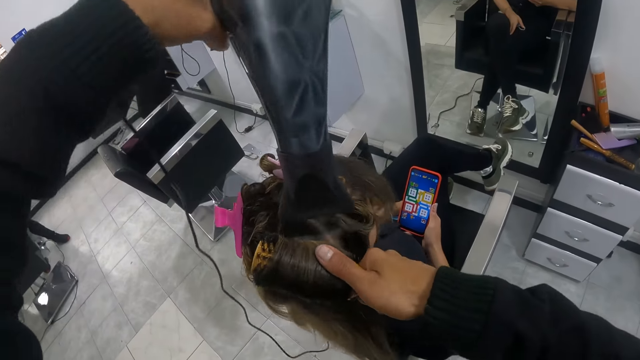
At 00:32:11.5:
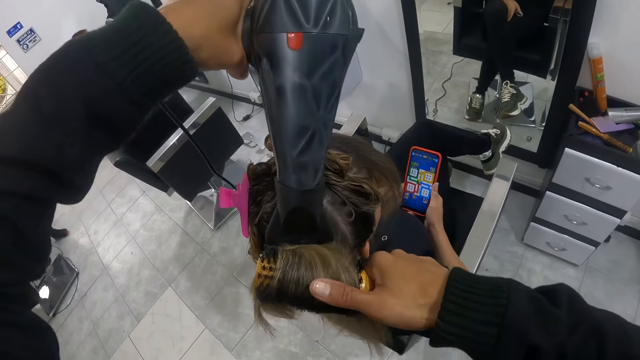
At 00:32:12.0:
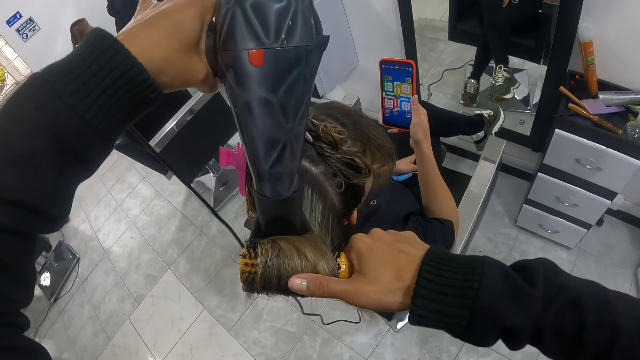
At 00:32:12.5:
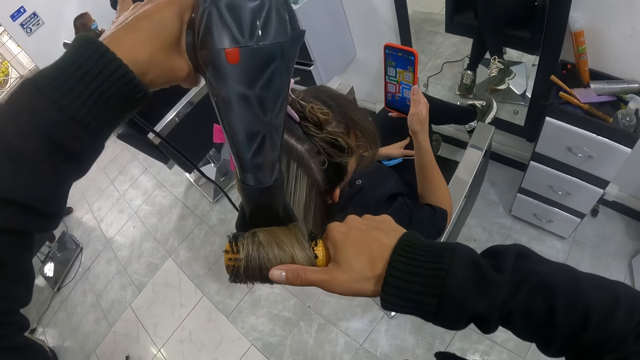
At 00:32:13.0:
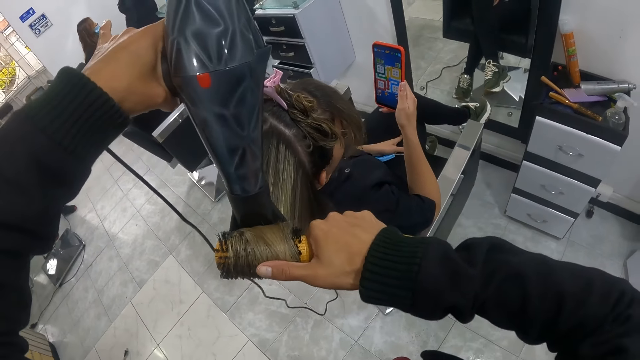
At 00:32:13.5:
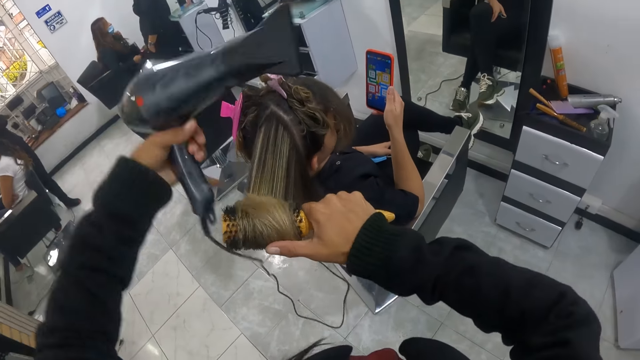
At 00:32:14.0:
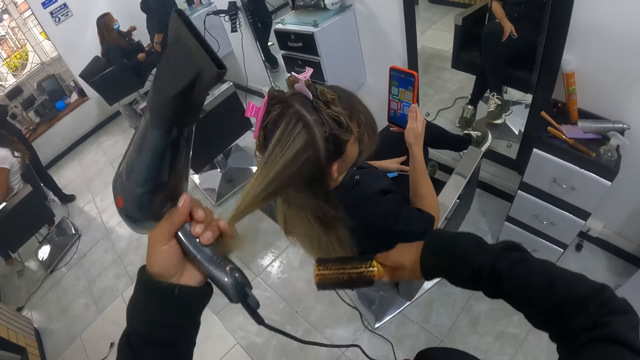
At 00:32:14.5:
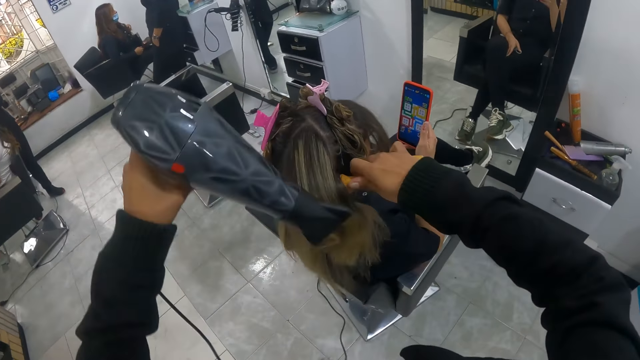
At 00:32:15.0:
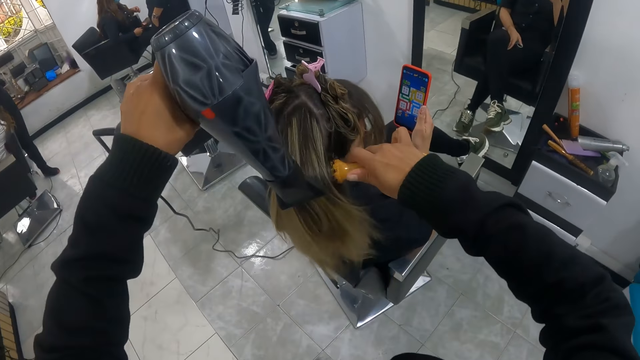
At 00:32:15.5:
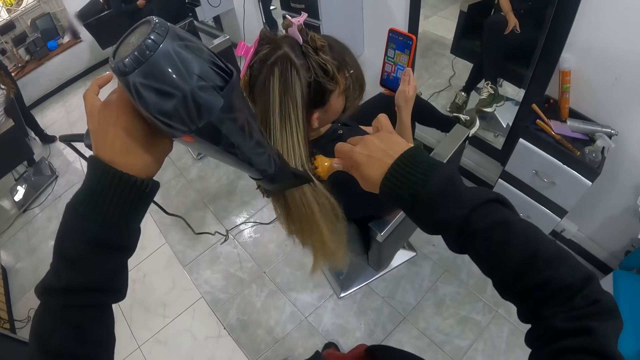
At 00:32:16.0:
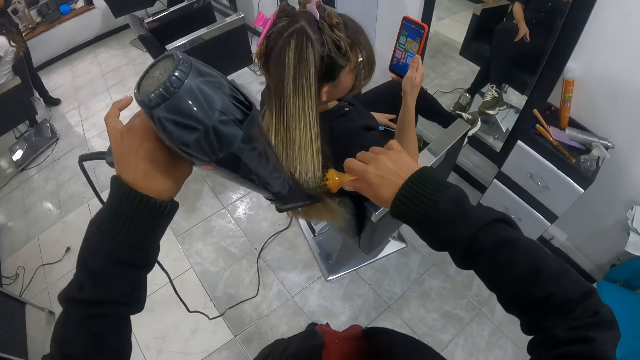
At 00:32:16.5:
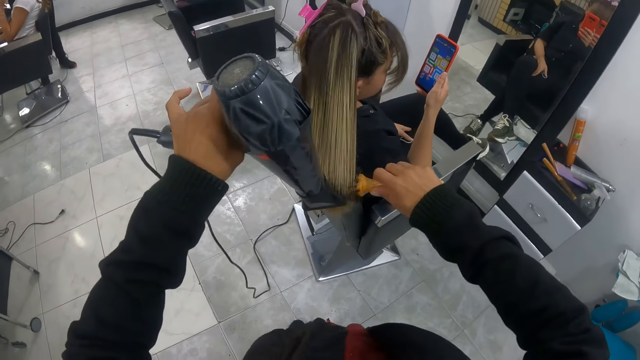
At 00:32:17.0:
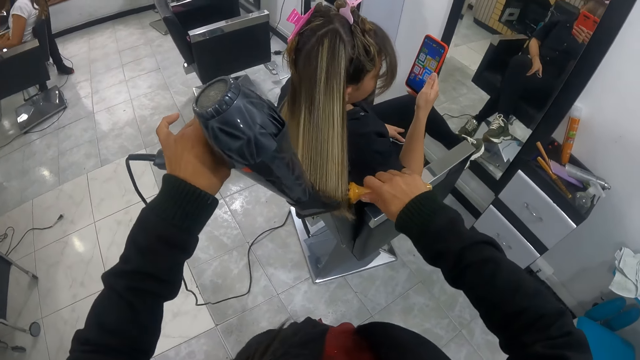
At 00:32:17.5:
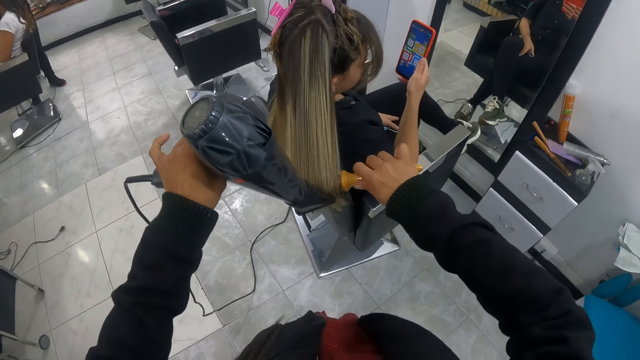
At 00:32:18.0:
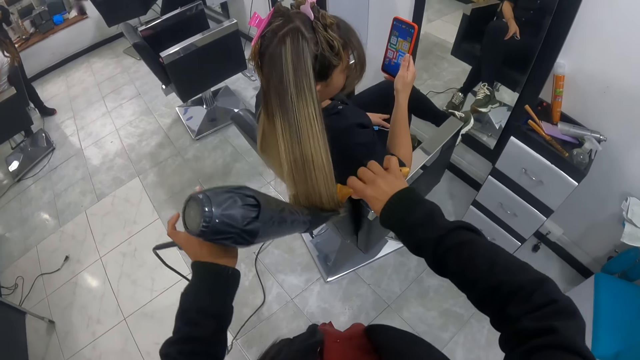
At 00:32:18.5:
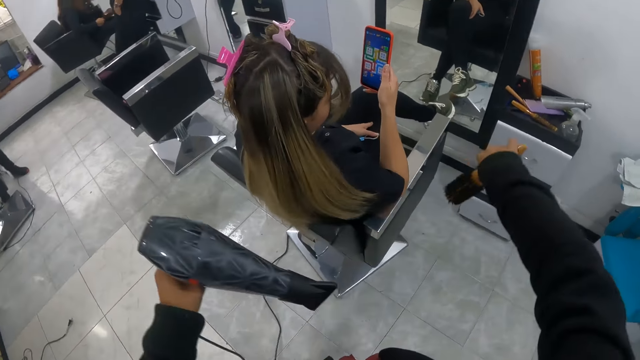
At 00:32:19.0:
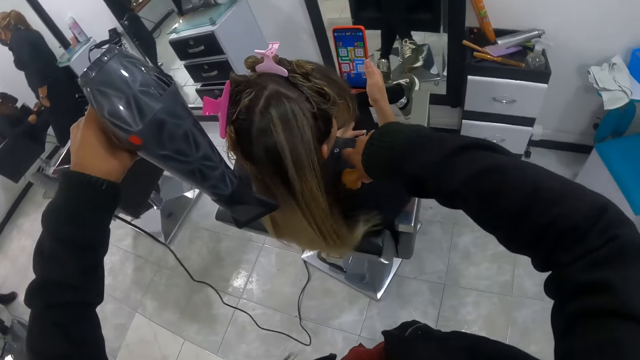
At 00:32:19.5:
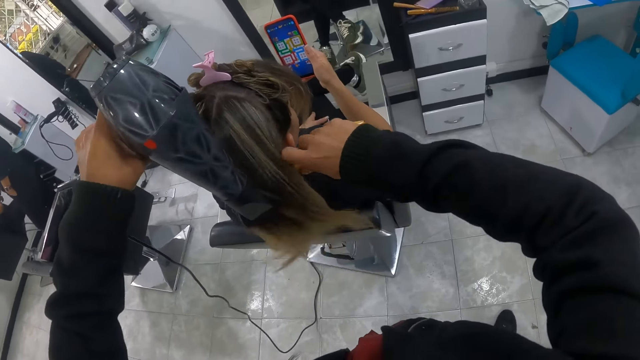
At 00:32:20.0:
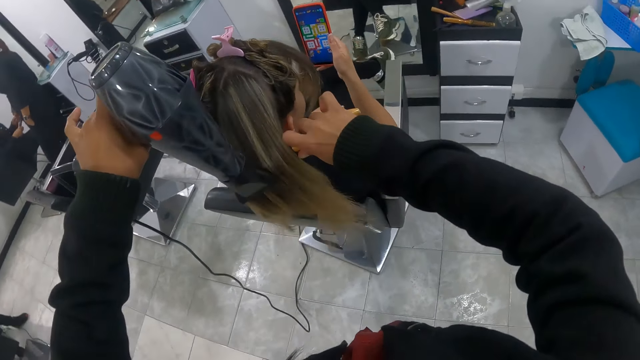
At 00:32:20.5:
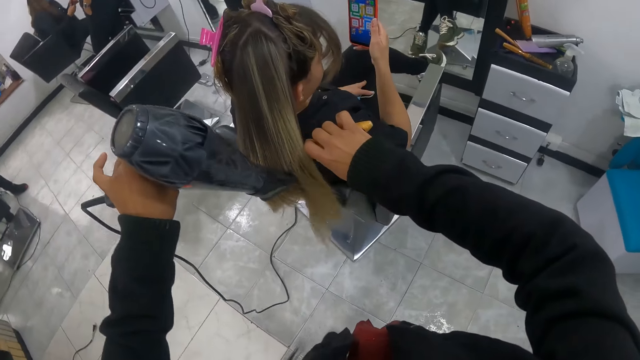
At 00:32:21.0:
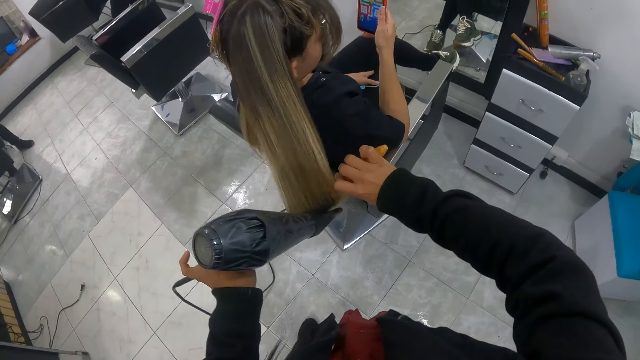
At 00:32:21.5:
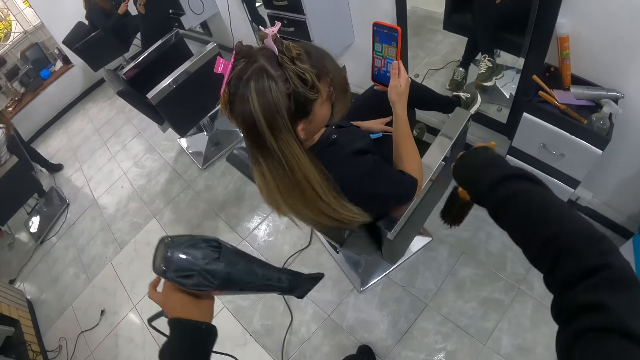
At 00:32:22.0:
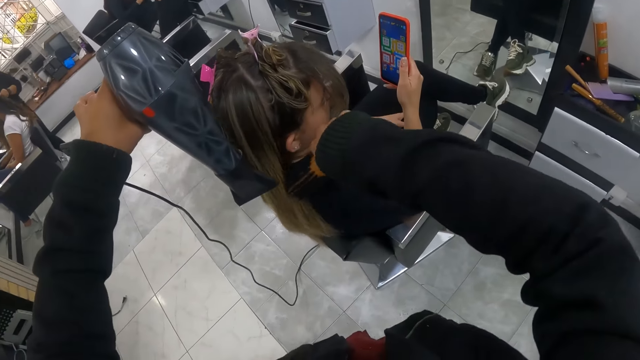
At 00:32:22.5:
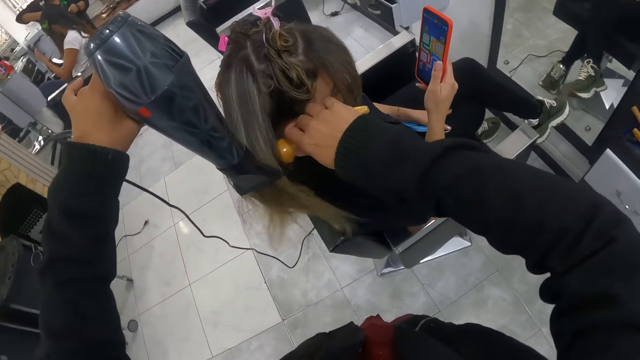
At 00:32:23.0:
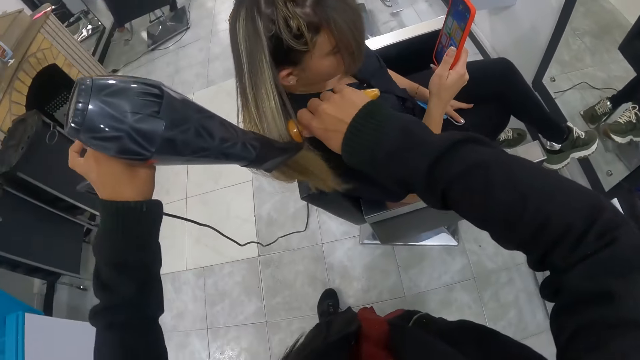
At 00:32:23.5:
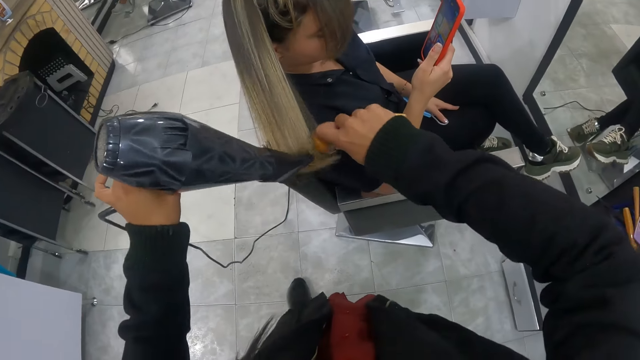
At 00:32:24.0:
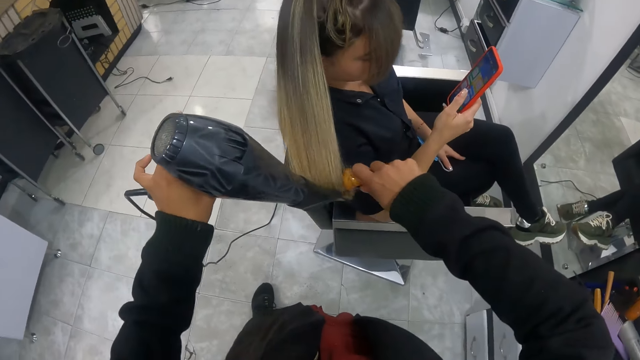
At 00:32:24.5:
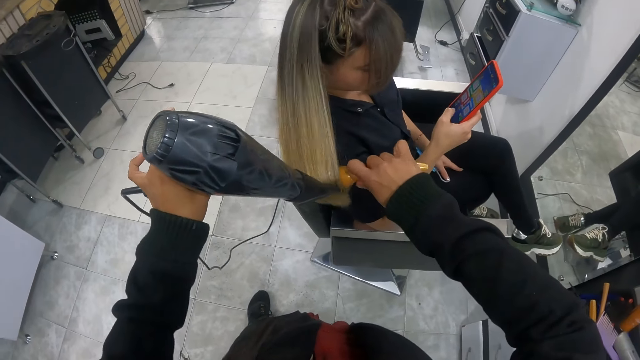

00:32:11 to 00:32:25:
The camera wearer dries the hair of a woman with the hairdryer in her left hand. She rolls the hair of the woman with her left hand on the brush in her right hand. She dries the hair of the woman with the hairdryer in her left hand. She coils the hair with the hair brush. She dries the hair of the woman with the hairdryer in her left hand. She coils the hair with the hair brush again. She lifts the hair of the woman with the brush in her right hand. She dries the hair of the woman with the hairdryer in her left hand.

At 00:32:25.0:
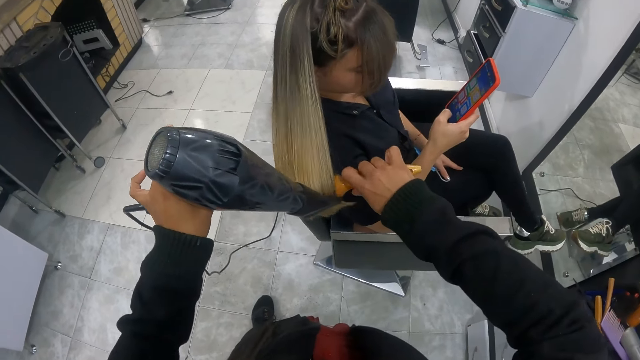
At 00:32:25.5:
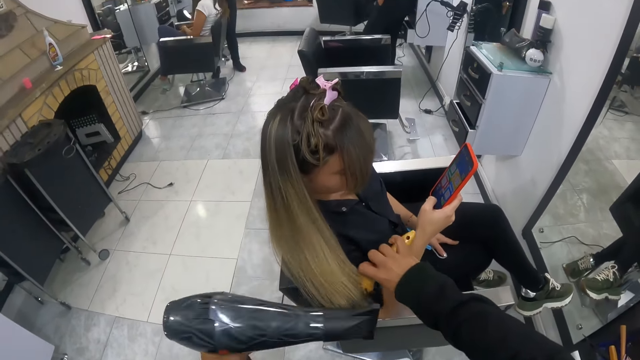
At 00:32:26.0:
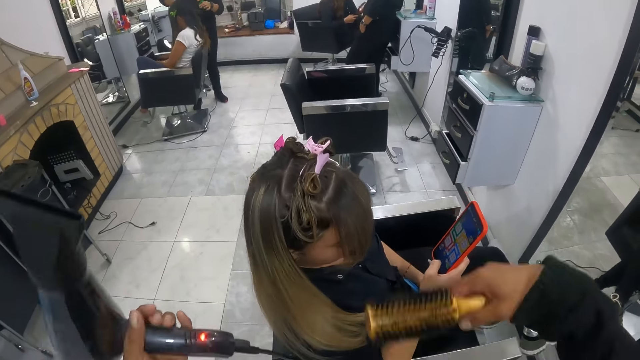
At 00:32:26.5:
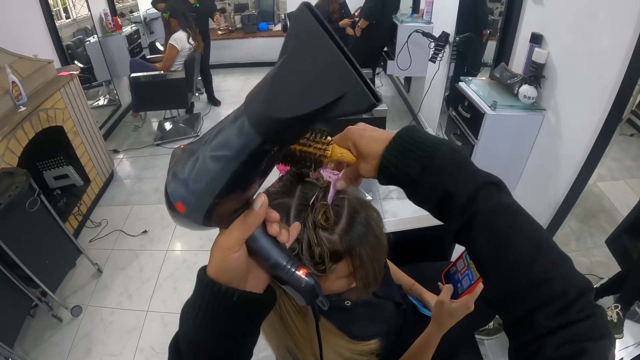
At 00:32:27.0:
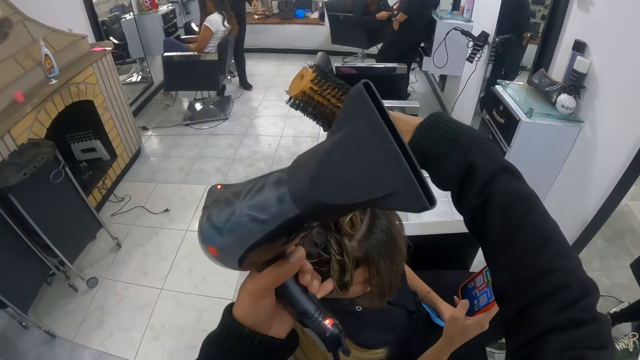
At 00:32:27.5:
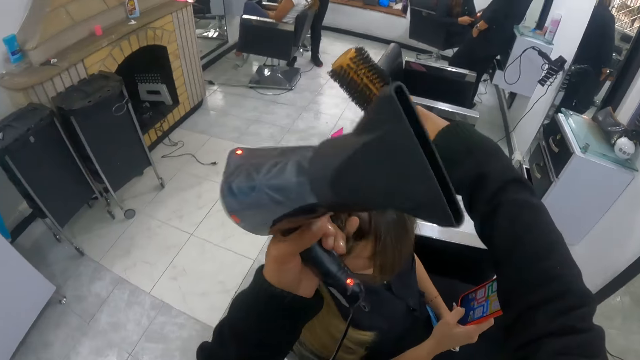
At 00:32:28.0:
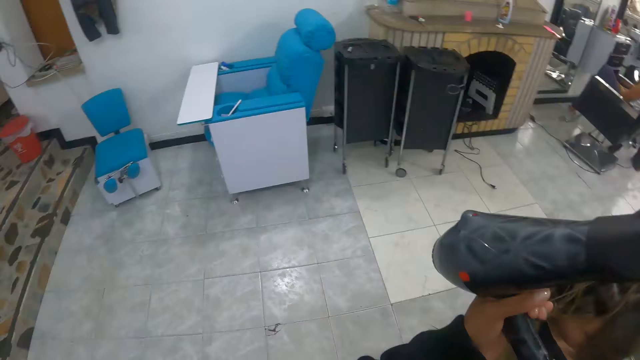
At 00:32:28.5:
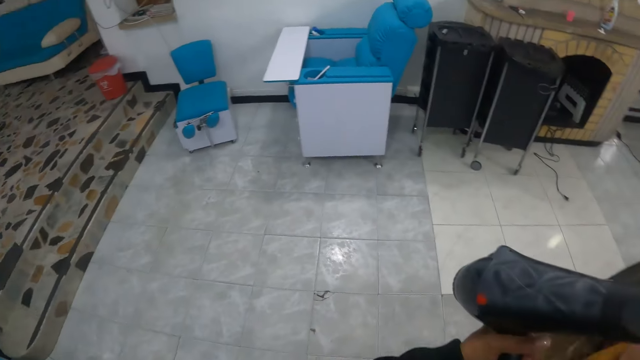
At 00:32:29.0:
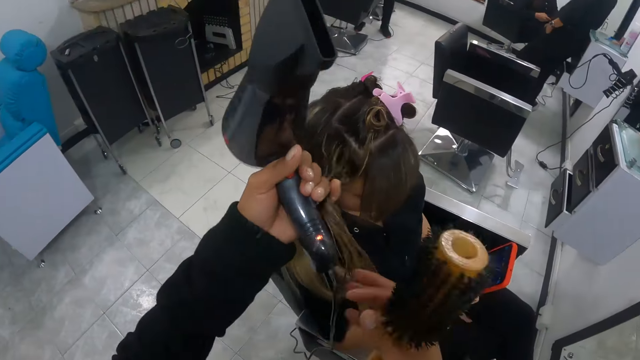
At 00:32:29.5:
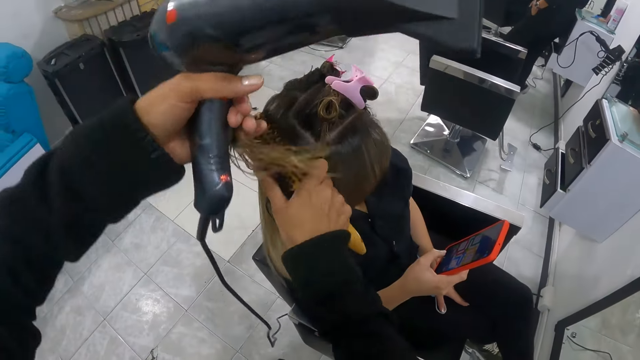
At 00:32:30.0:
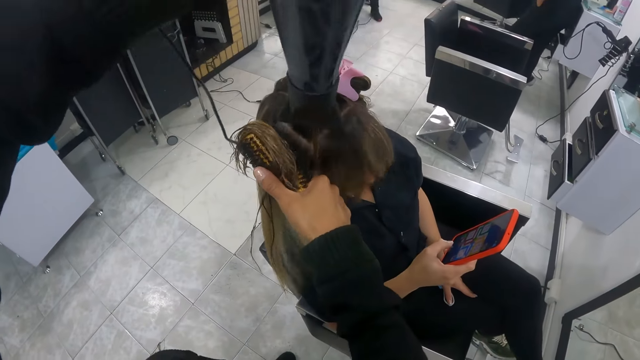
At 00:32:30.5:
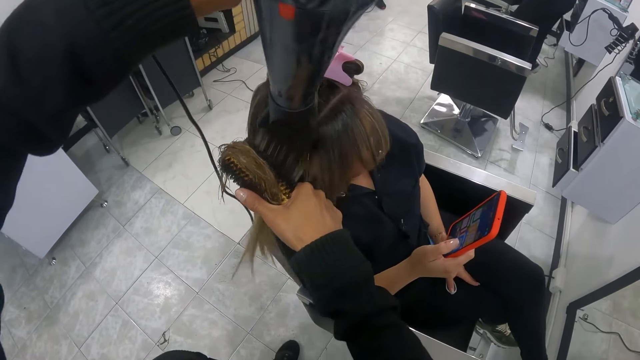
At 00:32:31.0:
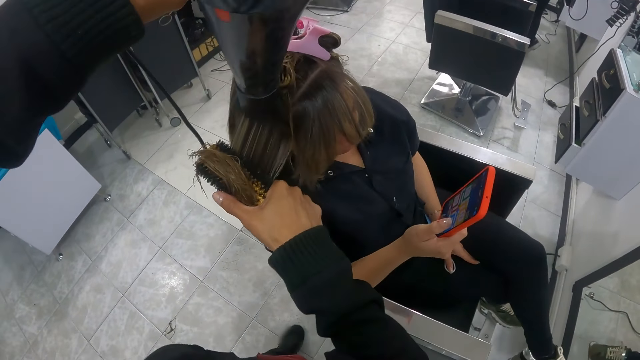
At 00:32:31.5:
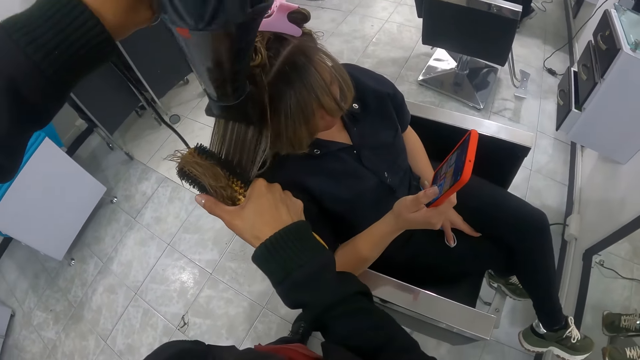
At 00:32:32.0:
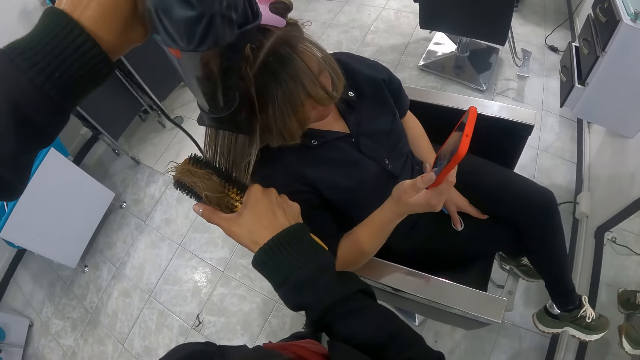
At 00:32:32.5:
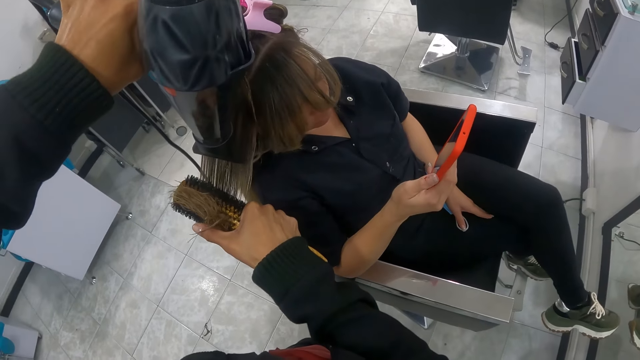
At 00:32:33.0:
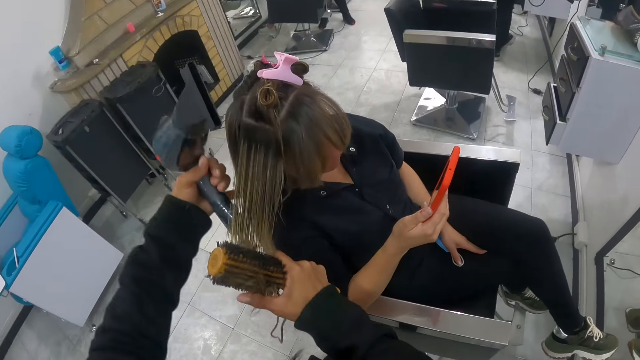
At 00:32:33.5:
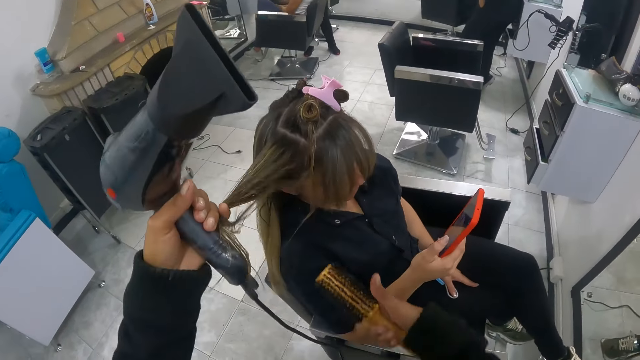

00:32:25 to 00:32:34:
The camera wearer adjusts a clip on the hair of a woman with her right hand. She touches the hair. She looks around. She touches the hair with her hands. She rolls the hair of the woman with her left hand on the brush in her right hand. She dries the hair of the woman with the hairdryer in her left hand. She rolls the hair of the woman with her left hand on the brush in her right hand.
